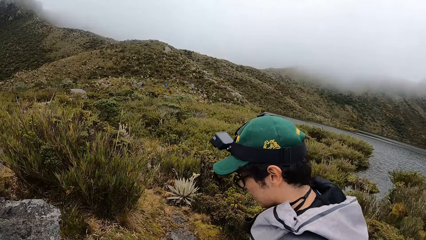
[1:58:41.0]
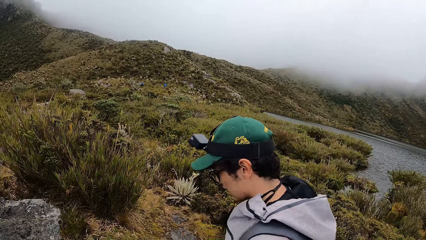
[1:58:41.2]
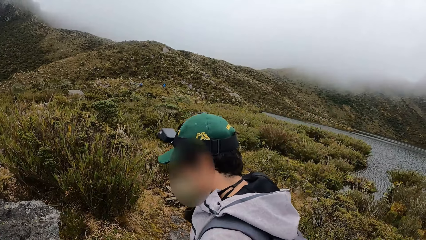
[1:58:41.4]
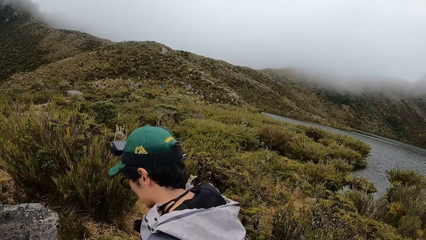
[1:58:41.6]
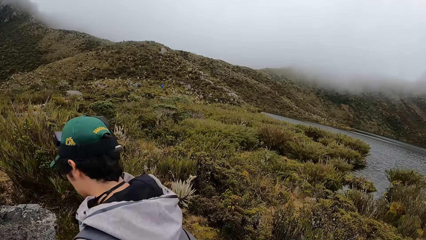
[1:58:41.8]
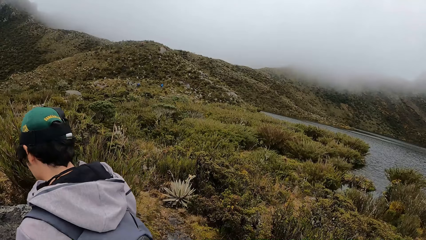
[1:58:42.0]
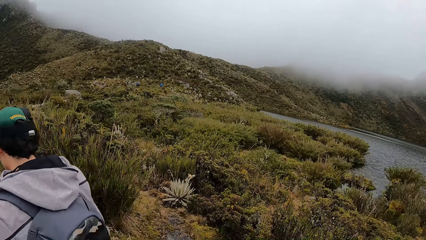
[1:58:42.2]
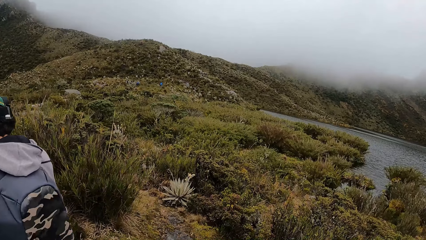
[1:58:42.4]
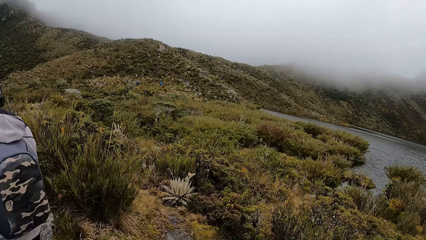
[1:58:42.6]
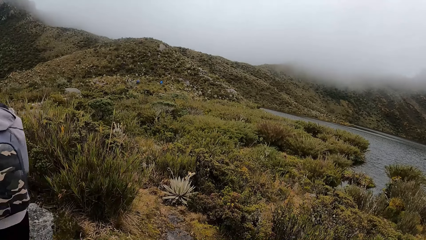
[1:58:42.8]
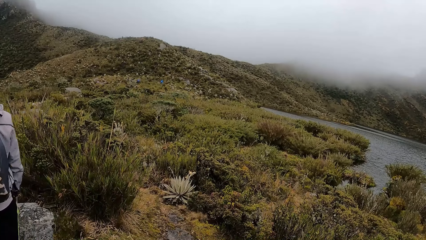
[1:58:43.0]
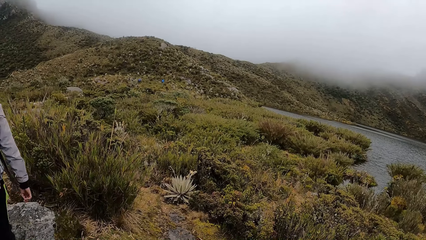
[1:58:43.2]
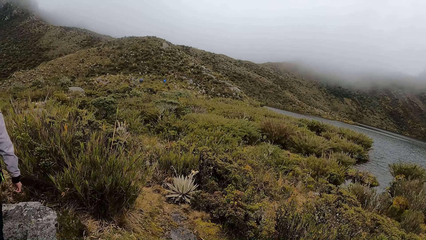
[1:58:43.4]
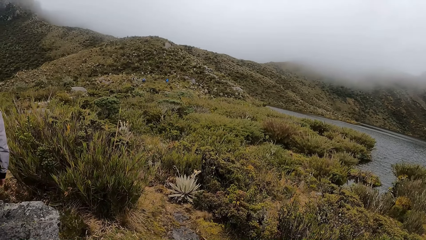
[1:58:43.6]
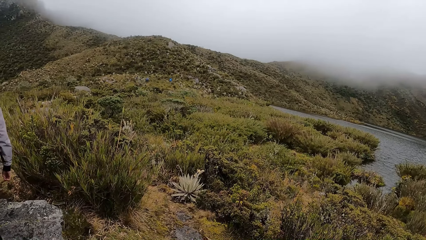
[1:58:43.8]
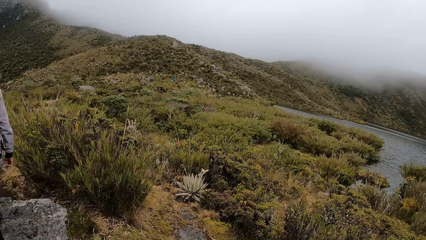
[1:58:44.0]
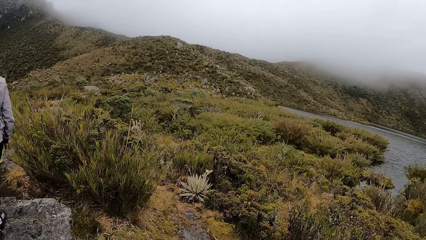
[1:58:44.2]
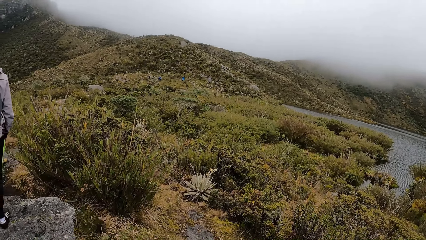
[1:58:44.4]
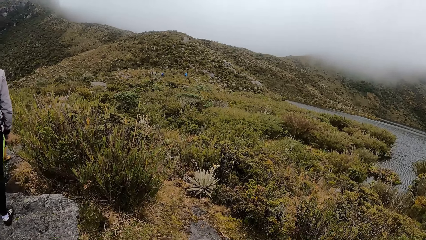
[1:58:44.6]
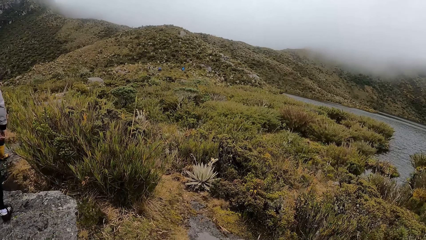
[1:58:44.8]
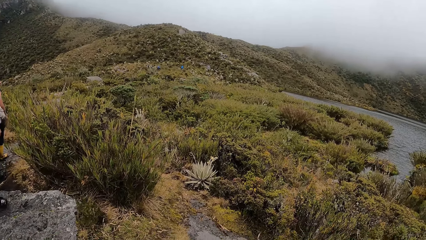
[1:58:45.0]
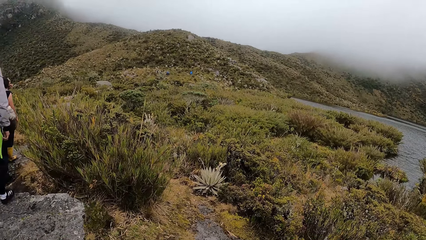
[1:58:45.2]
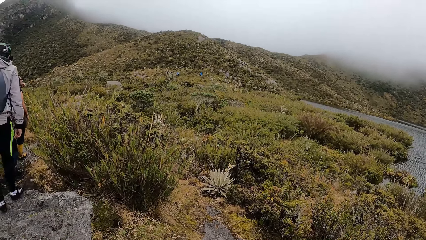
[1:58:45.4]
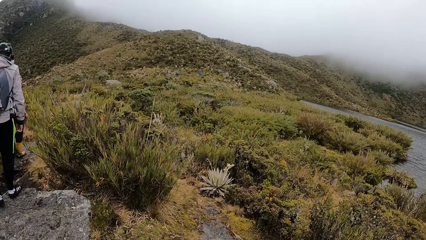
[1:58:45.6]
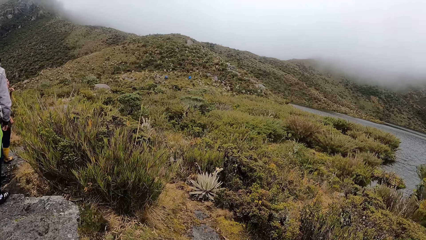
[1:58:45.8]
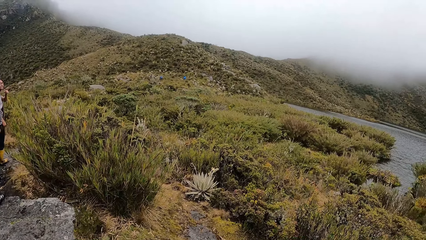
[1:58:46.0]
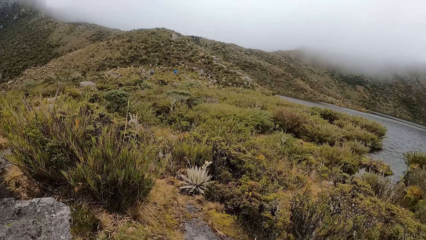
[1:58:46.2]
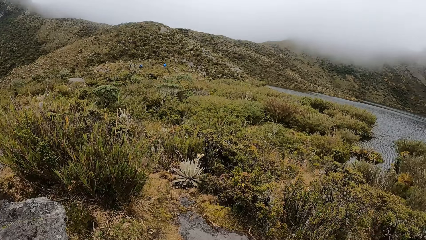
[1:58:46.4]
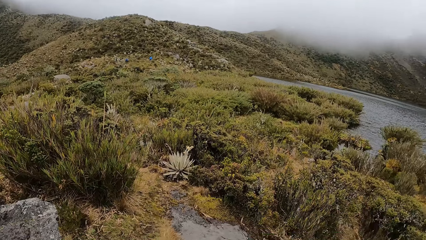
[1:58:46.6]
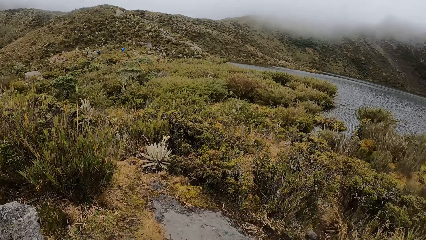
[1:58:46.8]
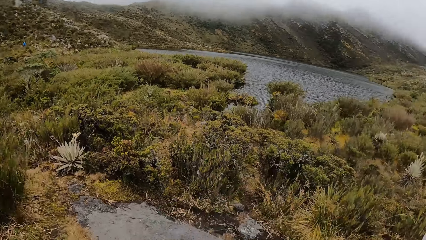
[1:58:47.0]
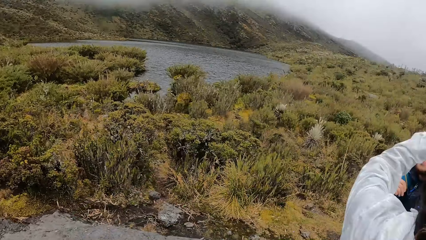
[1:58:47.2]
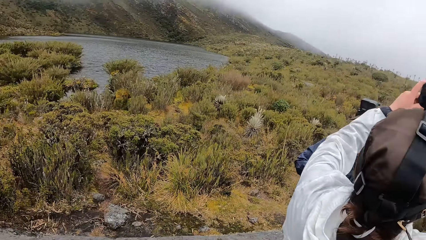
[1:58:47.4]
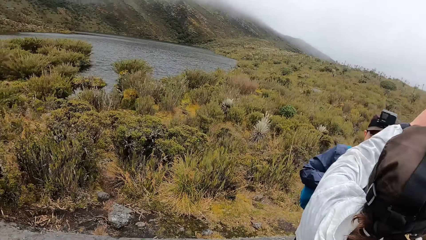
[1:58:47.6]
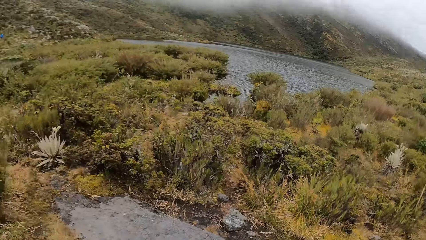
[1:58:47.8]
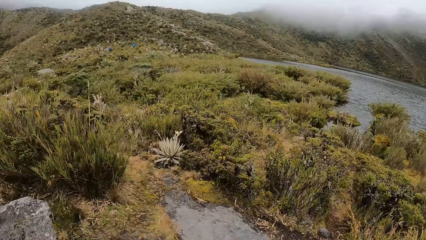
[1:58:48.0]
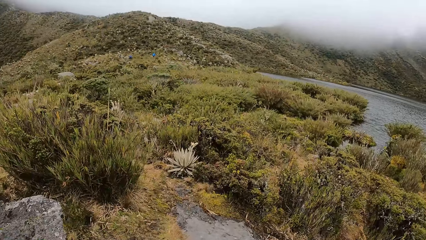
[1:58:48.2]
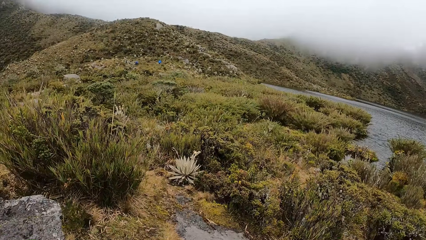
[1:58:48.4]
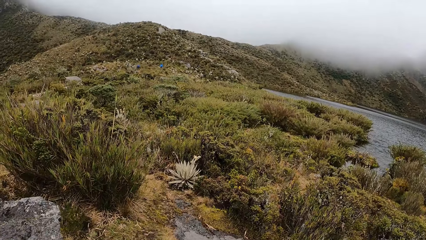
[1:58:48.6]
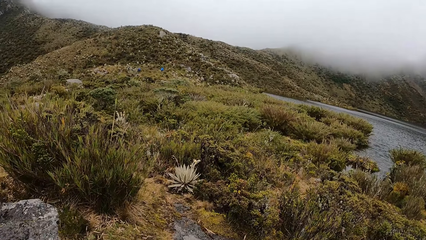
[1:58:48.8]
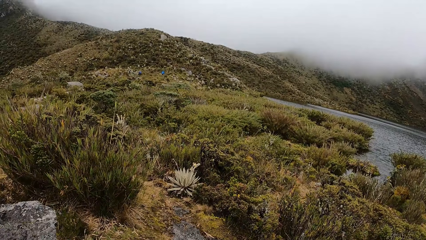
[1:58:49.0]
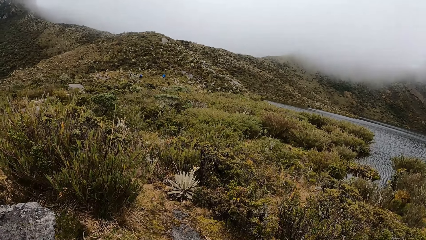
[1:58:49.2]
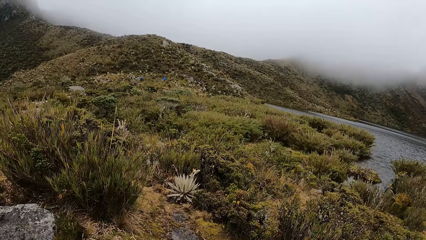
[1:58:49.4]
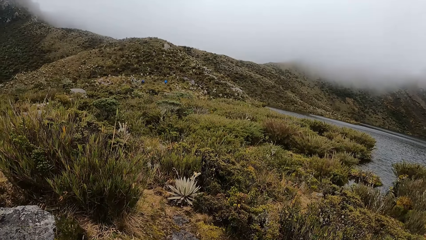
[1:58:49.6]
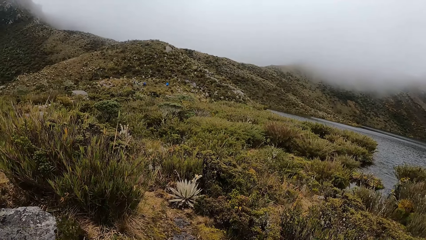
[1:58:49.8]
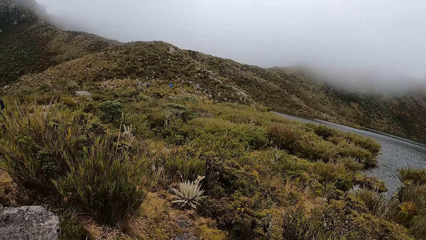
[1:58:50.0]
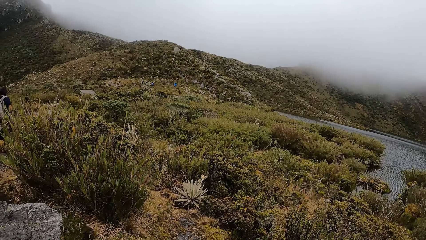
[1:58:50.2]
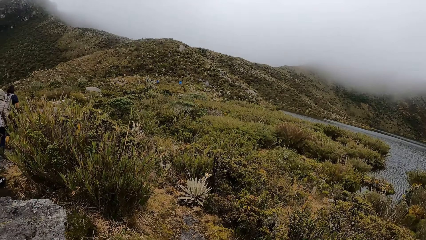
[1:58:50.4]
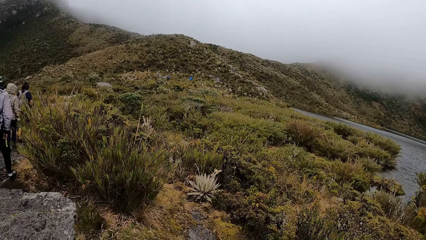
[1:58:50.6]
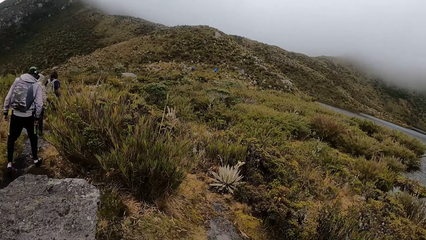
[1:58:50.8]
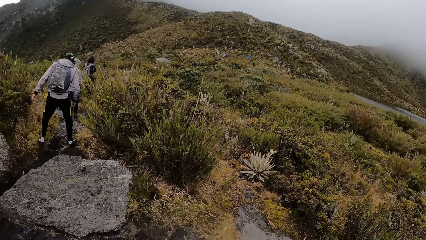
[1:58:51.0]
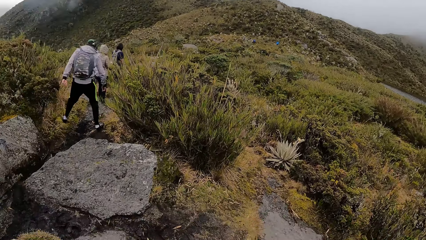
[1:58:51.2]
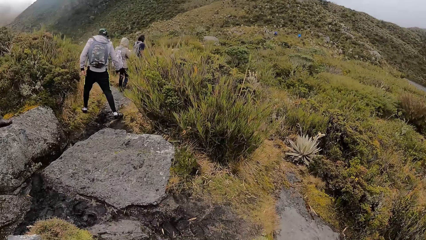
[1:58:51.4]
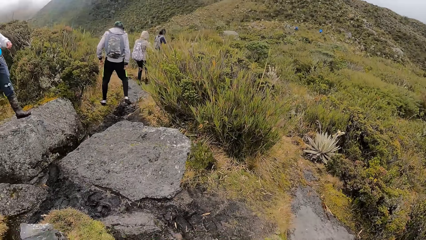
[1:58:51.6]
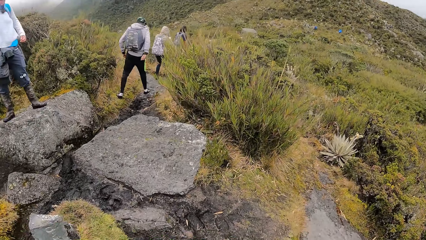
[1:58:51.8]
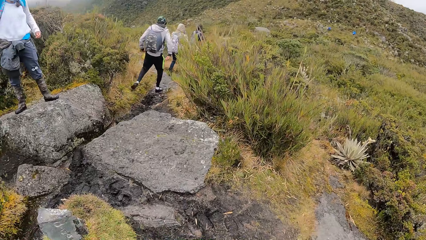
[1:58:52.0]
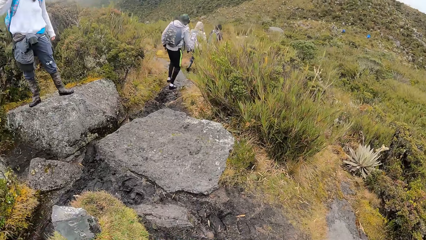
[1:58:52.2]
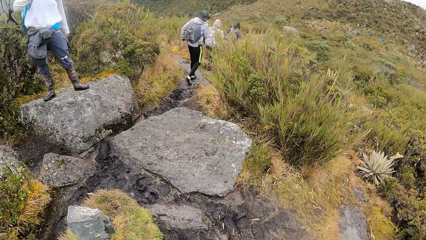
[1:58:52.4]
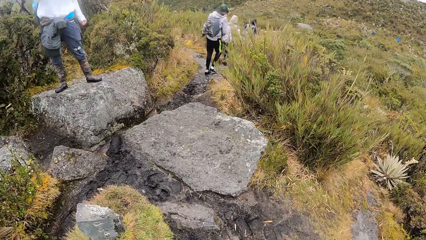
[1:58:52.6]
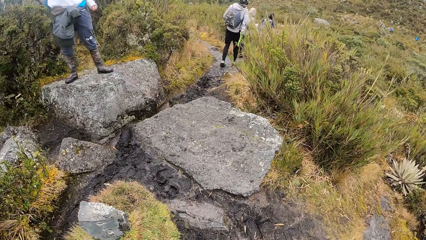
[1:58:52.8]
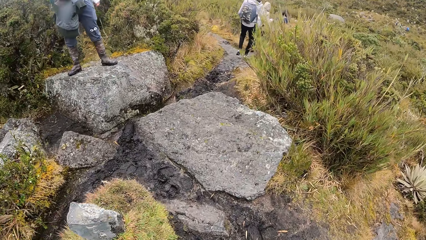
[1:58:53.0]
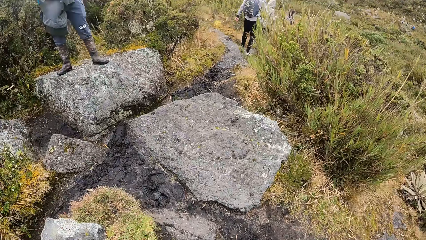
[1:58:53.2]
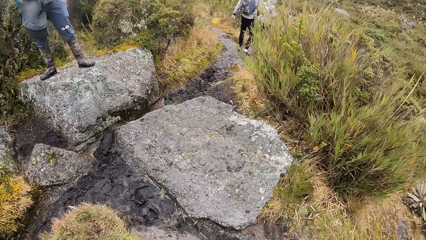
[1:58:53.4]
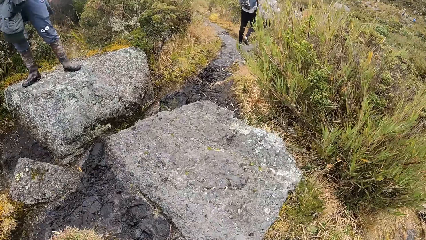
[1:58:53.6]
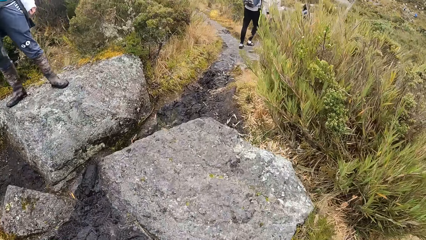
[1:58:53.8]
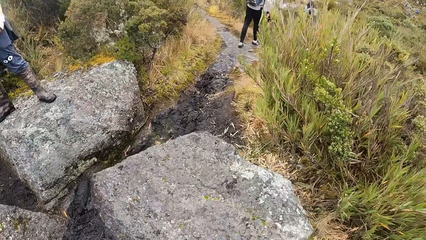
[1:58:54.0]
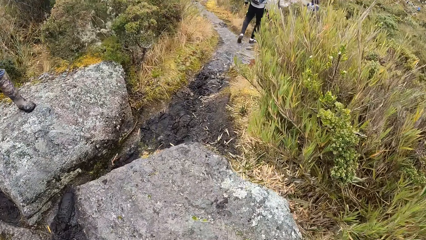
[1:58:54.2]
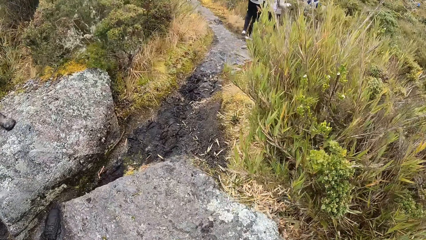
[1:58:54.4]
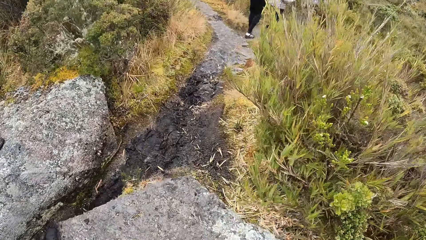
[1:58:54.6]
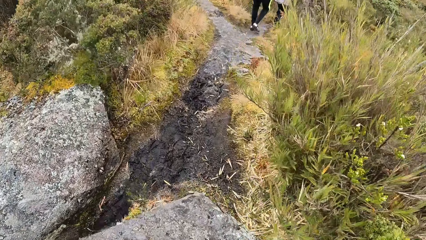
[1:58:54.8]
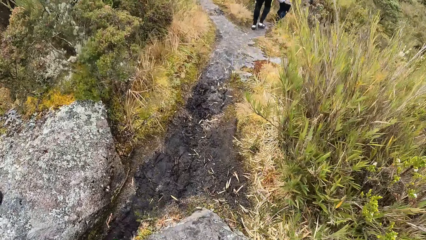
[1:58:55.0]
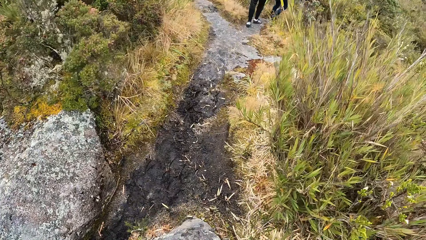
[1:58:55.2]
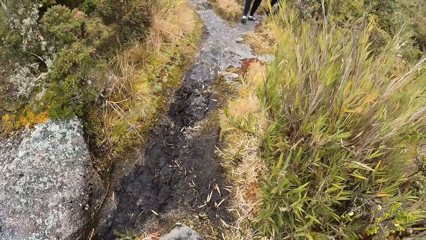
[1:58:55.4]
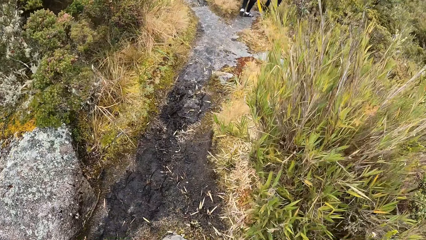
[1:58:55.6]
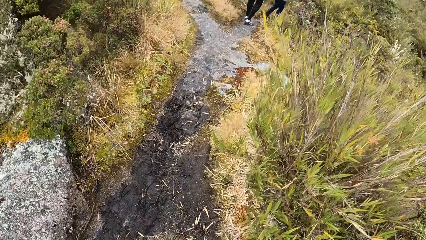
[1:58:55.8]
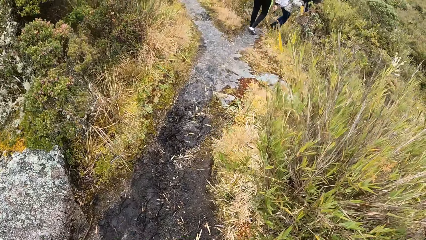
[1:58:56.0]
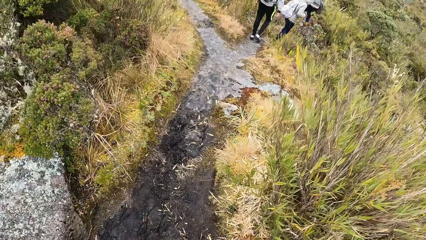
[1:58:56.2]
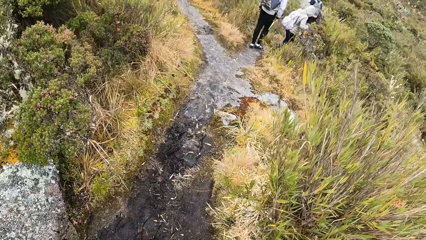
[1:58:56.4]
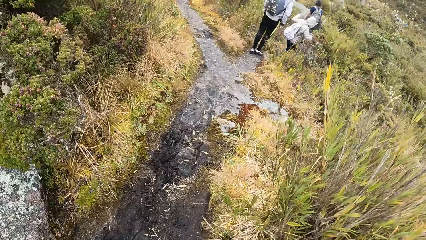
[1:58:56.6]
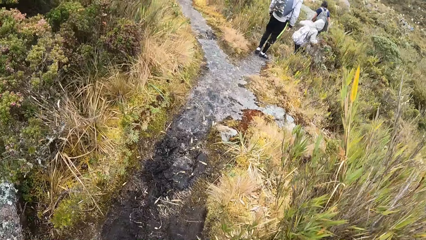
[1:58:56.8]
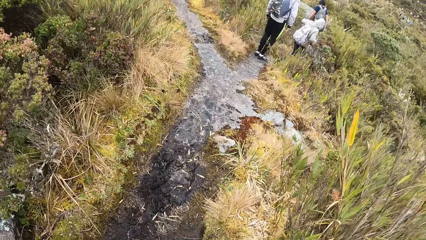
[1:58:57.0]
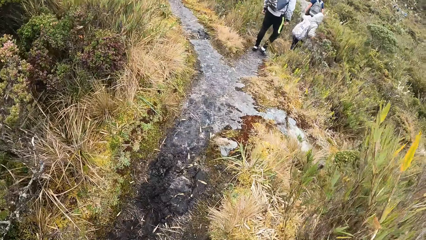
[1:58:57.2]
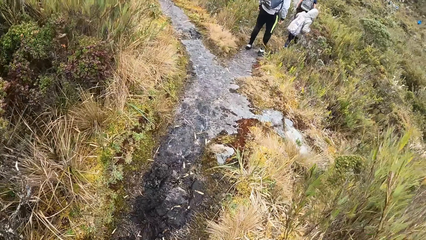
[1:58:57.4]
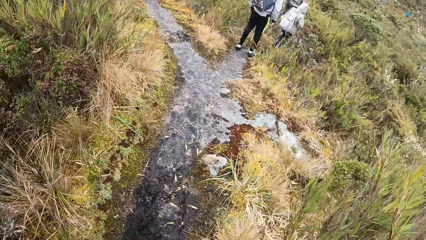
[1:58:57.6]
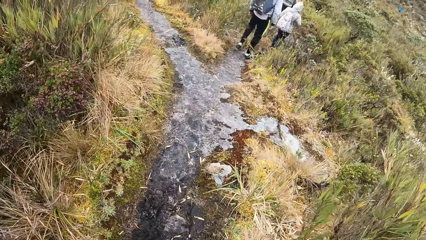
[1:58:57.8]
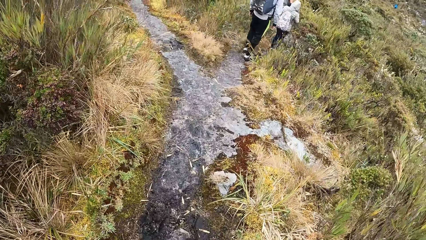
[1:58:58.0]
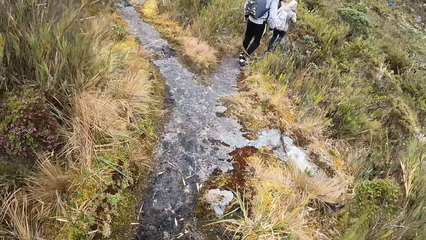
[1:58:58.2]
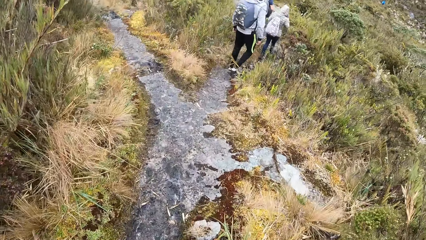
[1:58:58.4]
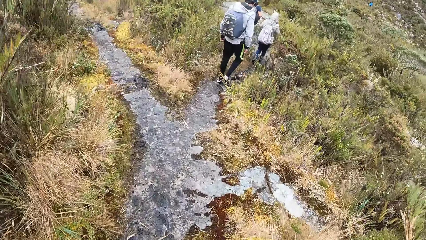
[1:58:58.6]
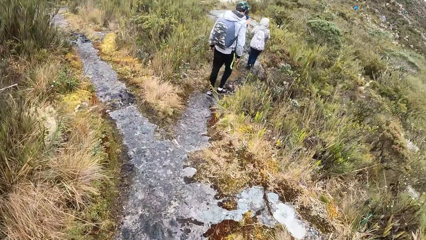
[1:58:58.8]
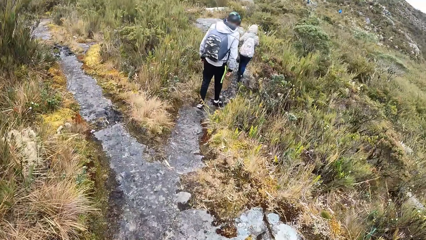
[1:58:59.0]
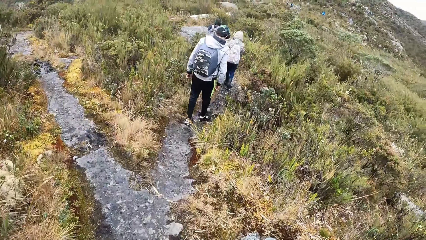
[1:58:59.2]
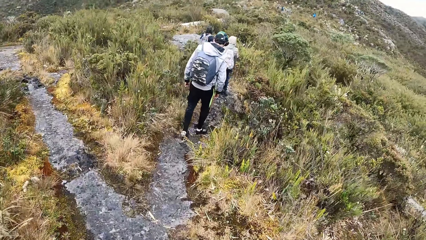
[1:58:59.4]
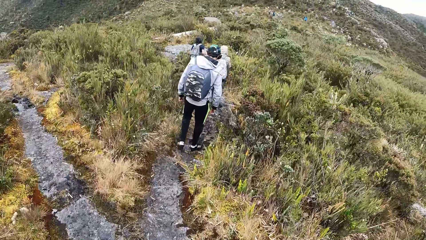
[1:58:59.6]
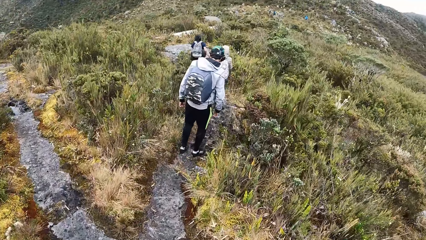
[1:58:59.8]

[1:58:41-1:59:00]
The camera wearer looks around the vegetation. The woman walks along the pathway of a forest. A man walks along the pathway of the forest. Another man walks along the pathway of the forest. The camera wearer walks along the pathway of the forest.
